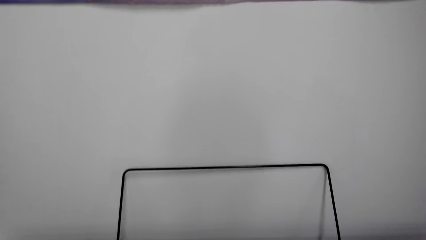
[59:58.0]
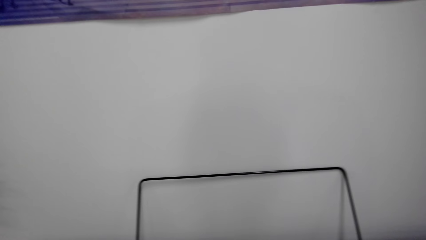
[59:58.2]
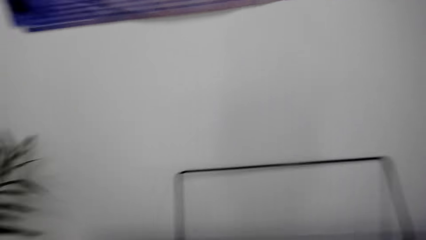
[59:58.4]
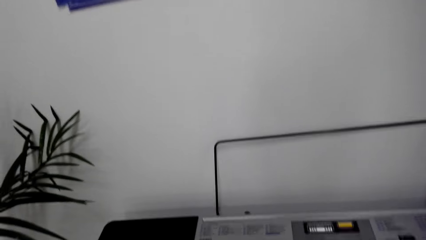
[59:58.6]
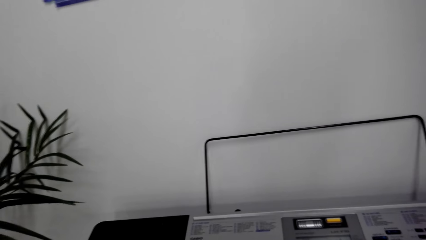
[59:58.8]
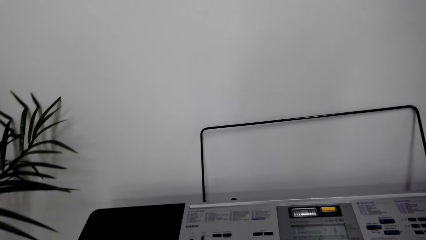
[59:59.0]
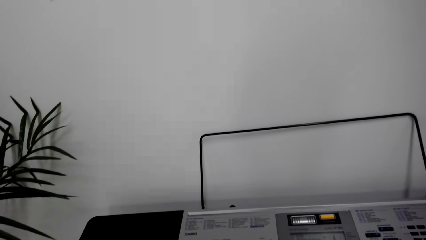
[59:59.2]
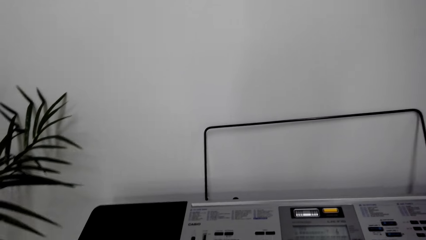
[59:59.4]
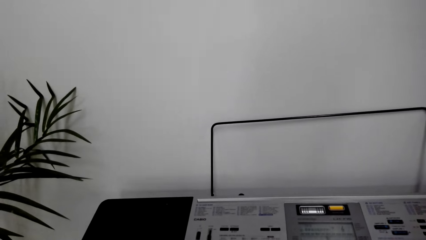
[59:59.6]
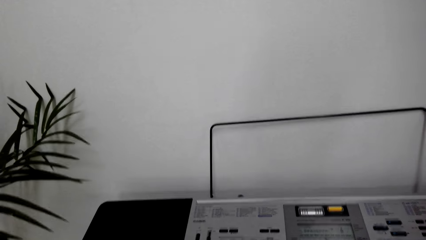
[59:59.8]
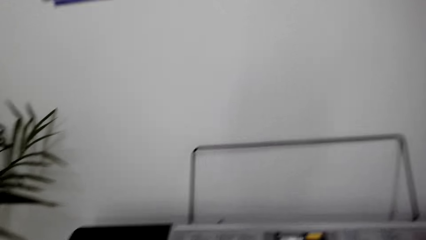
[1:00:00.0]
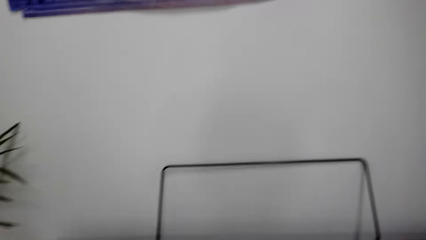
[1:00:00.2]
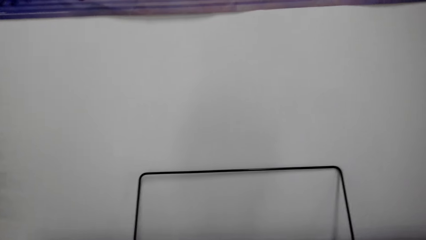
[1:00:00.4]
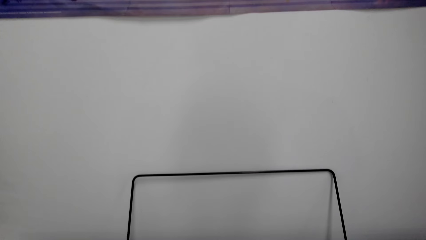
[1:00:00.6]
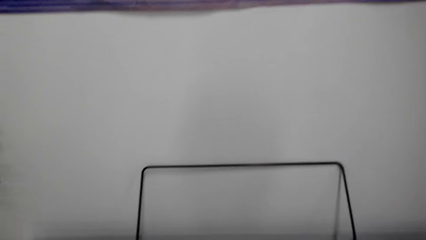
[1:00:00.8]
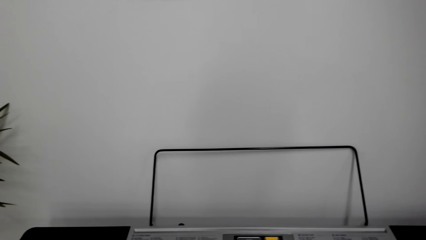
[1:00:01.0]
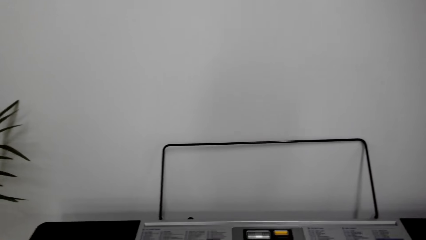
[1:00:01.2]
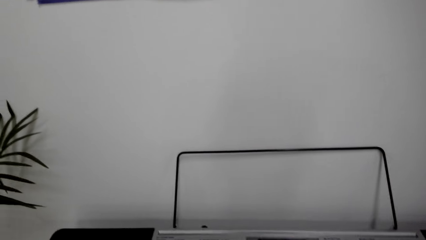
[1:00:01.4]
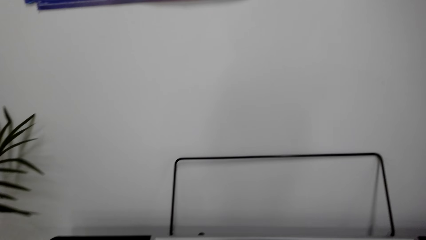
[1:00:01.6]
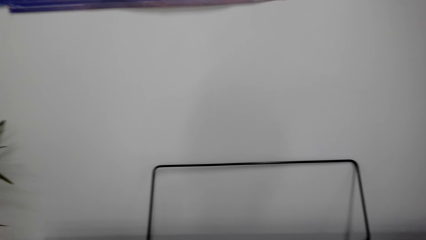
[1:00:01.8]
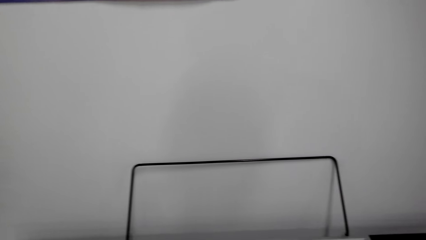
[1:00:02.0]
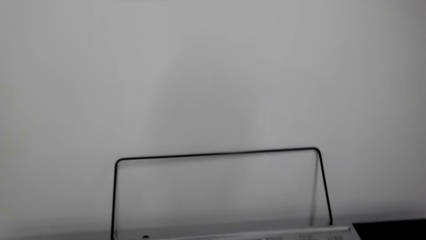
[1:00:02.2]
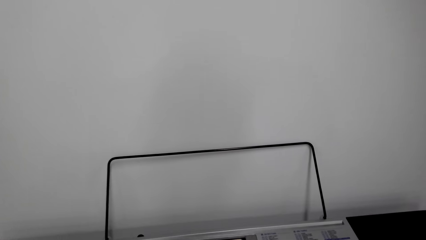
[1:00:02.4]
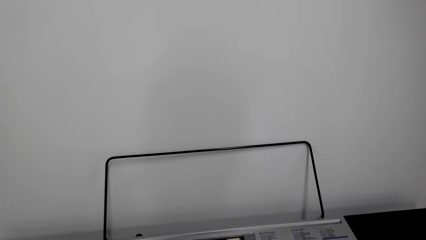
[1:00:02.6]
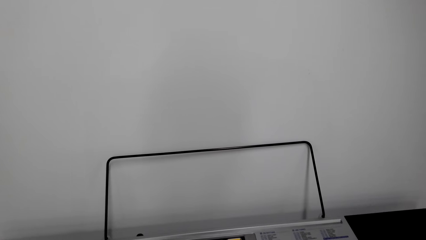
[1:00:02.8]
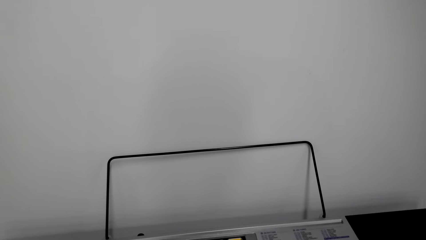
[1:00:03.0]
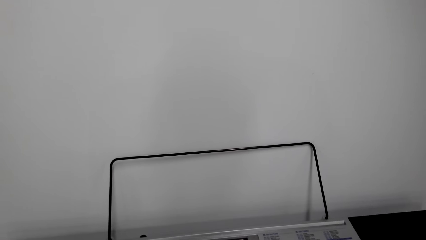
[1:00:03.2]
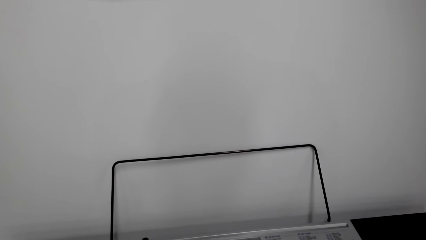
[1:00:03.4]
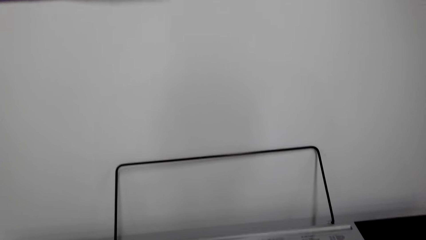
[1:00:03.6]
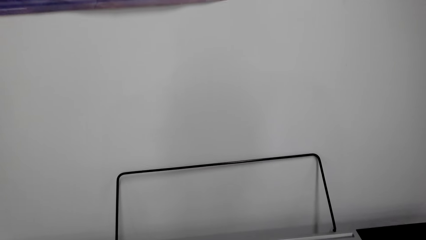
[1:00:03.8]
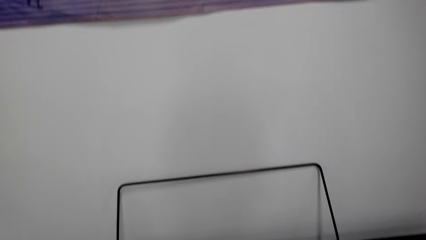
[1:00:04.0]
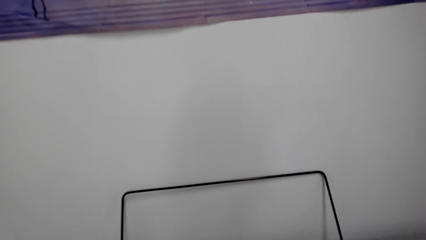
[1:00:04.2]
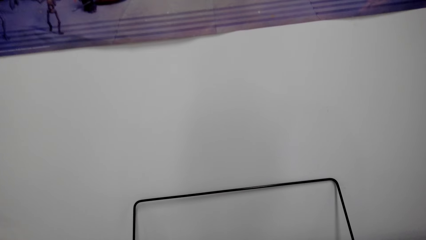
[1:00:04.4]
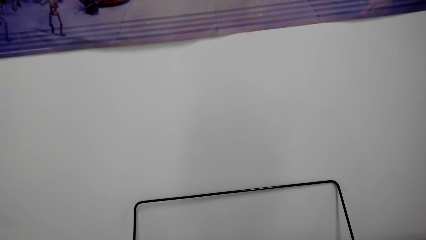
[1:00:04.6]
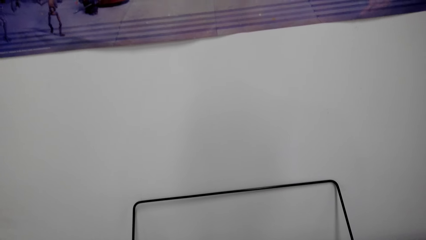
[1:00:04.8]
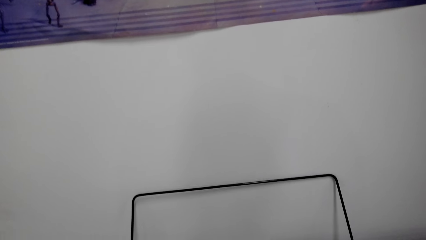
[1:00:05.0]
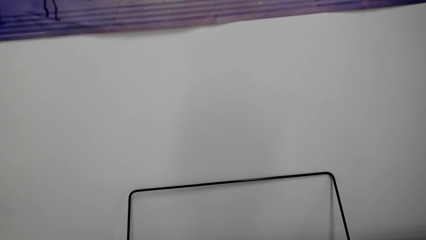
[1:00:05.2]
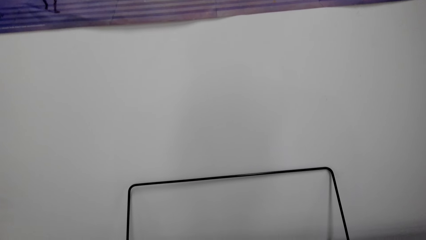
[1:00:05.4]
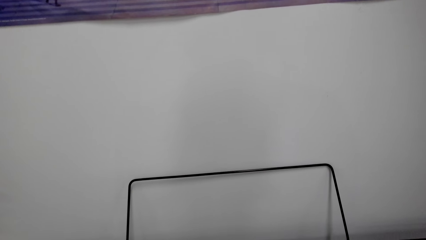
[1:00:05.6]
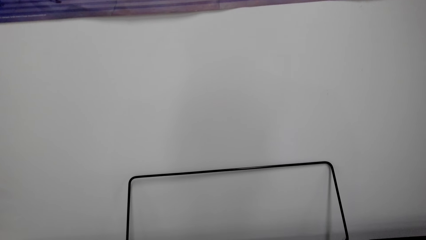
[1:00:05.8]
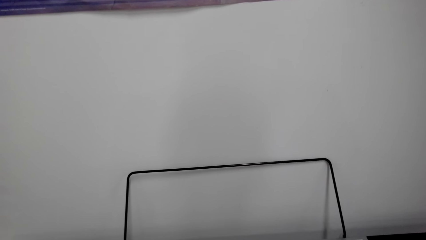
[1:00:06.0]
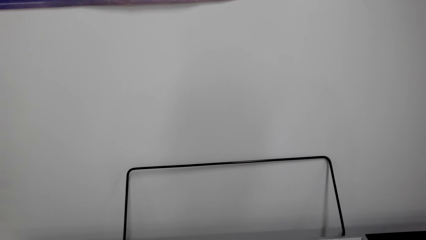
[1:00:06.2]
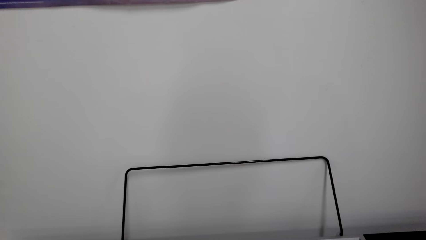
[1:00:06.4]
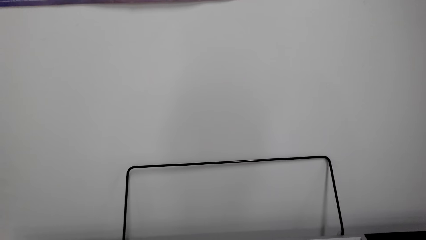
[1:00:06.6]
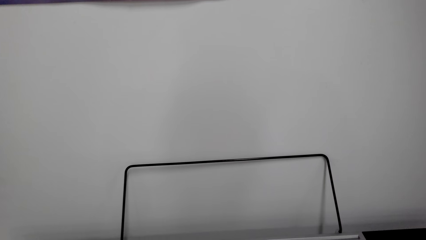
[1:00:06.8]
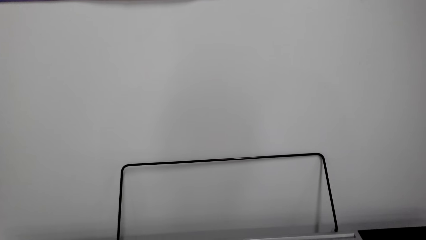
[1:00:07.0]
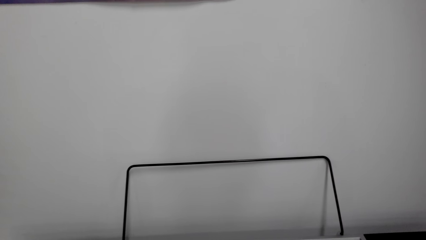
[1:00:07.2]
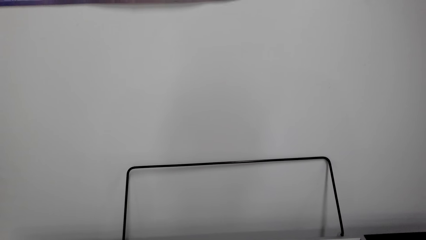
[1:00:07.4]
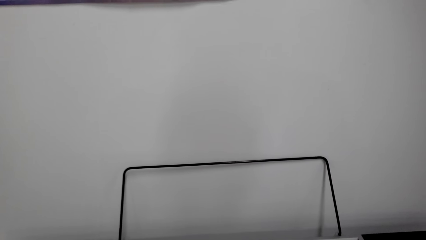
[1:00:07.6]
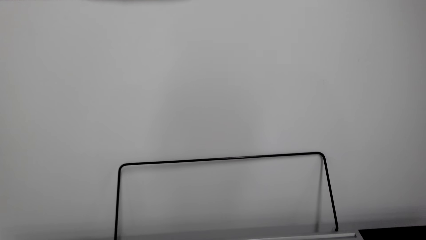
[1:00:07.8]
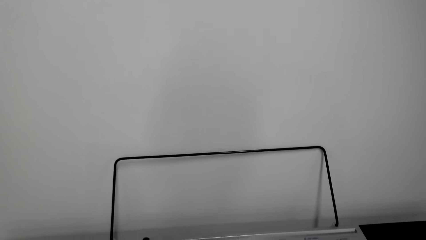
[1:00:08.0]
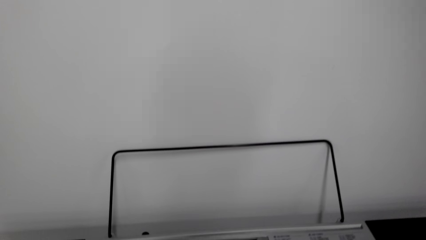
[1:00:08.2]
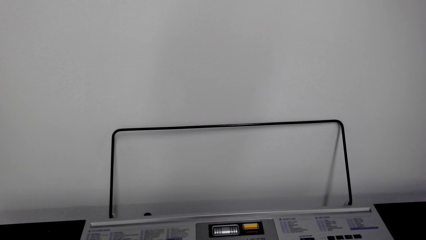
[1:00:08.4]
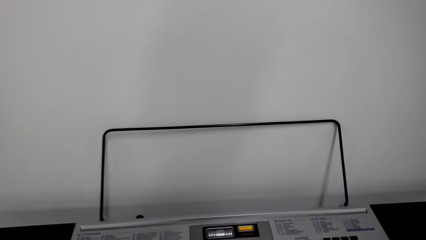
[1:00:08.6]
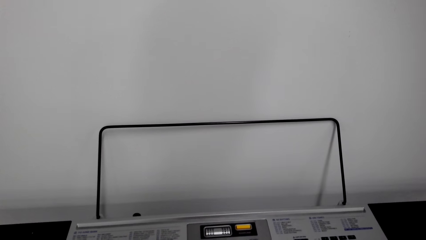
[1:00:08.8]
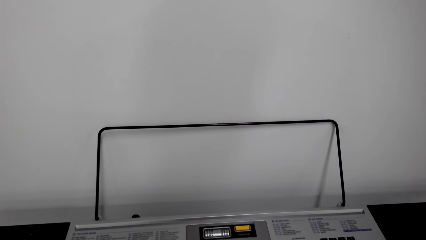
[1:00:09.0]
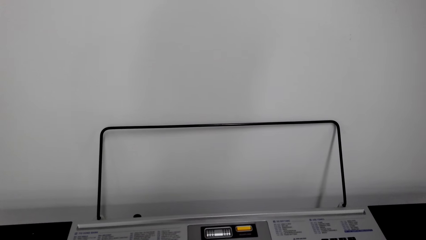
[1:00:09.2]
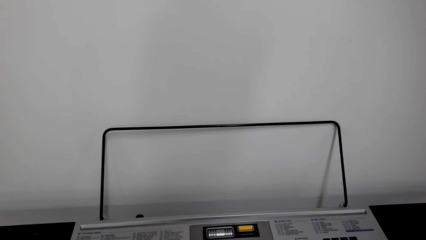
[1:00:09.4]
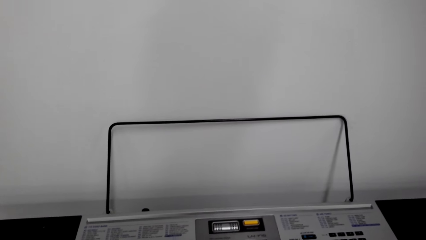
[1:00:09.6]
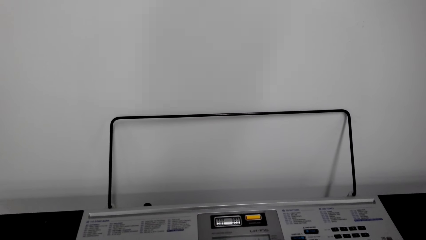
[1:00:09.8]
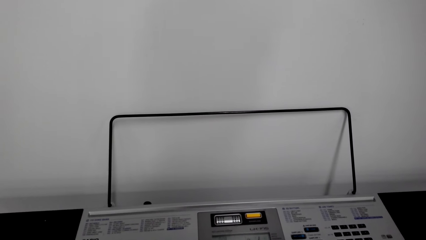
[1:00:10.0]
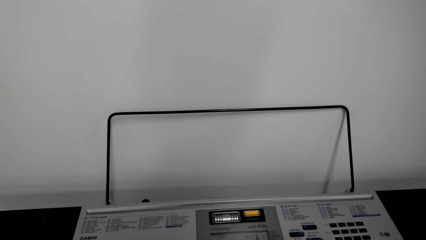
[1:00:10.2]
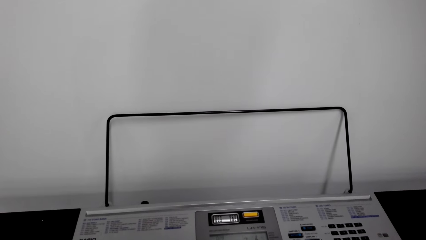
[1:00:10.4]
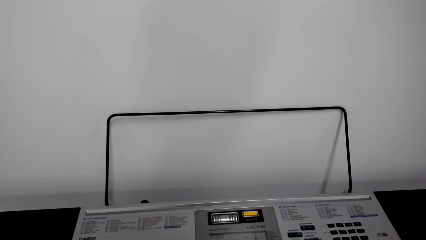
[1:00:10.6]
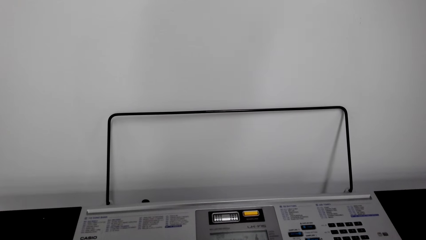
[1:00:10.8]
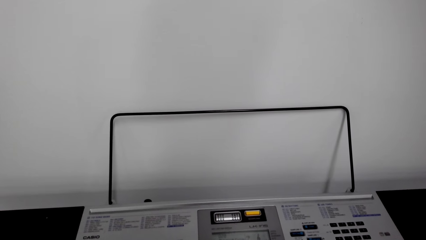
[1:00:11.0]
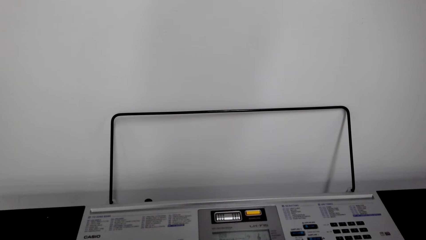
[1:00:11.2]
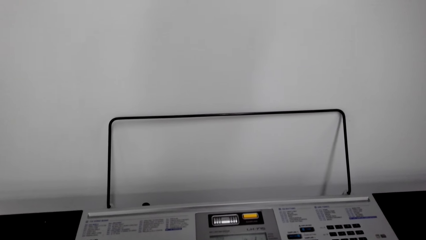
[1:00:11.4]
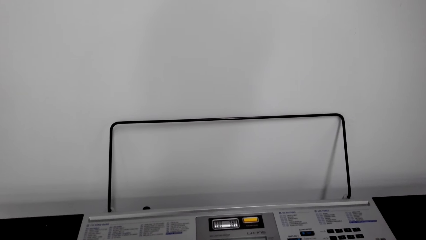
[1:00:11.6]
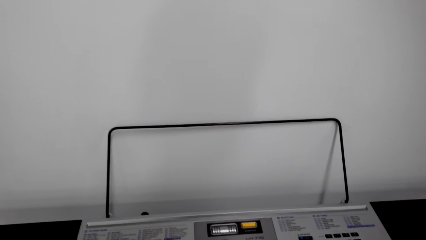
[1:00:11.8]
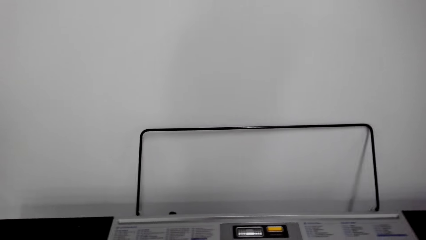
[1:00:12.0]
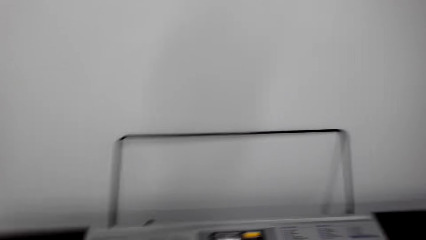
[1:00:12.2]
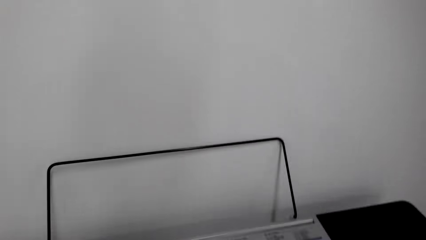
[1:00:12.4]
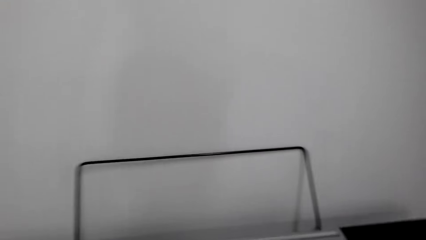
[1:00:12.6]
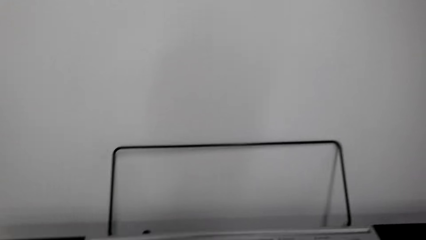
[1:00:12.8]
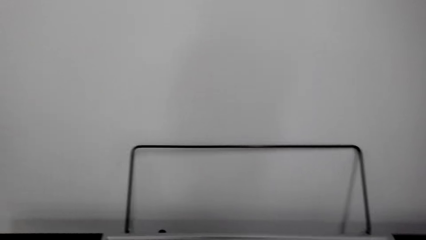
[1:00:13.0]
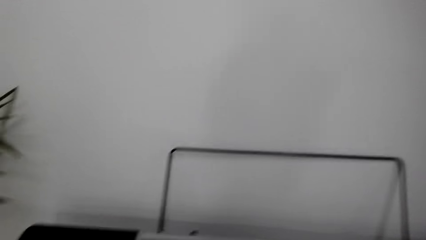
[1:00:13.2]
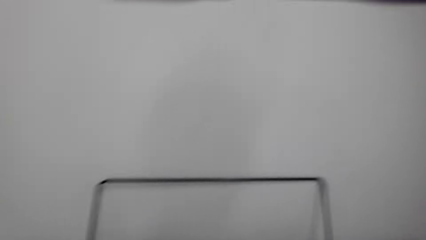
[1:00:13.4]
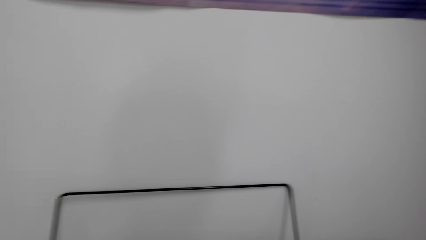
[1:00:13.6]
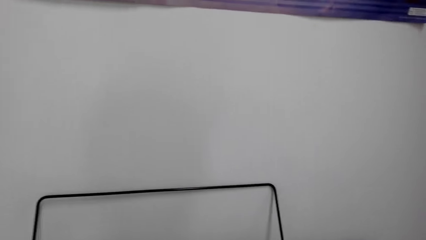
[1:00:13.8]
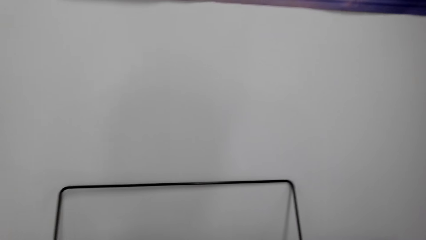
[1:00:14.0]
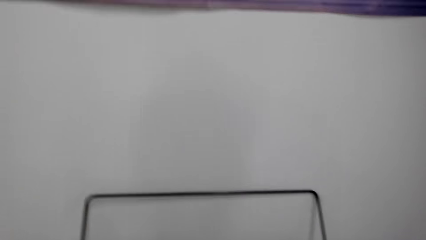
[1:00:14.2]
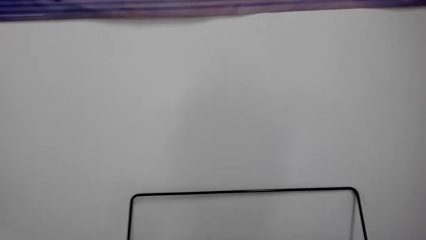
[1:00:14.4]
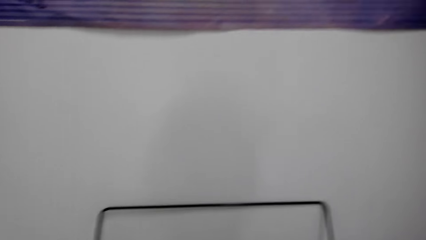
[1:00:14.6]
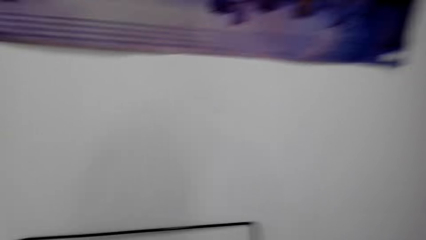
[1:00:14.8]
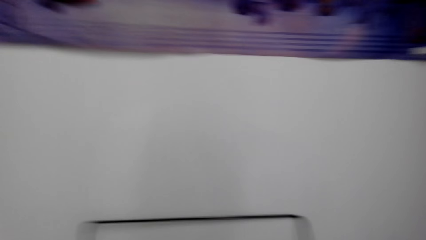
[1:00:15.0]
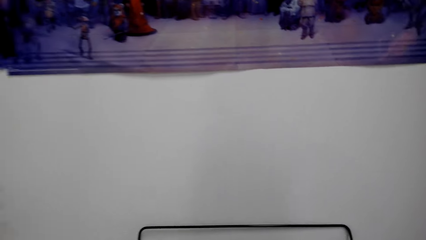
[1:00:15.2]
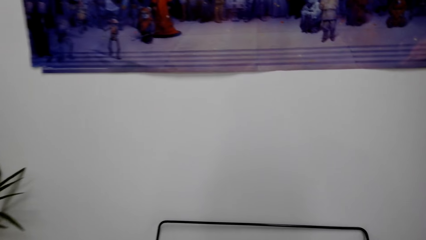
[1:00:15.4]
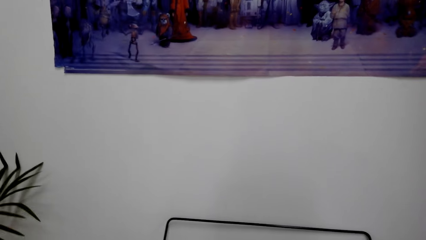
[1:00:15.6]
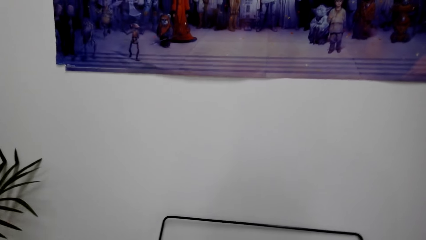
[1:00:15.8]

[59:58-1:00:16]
The camera wearer looks around. They play the piano keyboard. They play it again. They look around. They play the piano keyboard.
